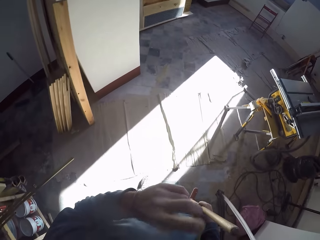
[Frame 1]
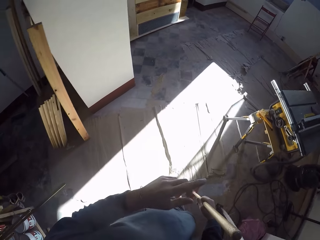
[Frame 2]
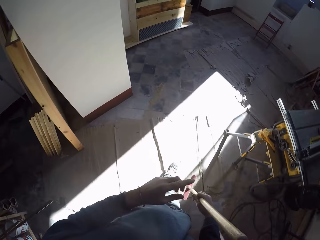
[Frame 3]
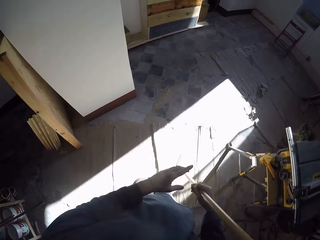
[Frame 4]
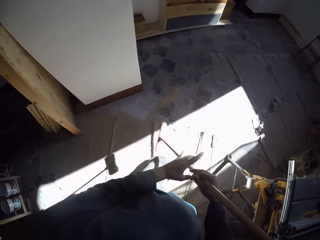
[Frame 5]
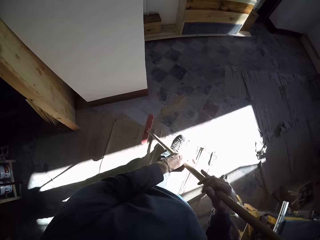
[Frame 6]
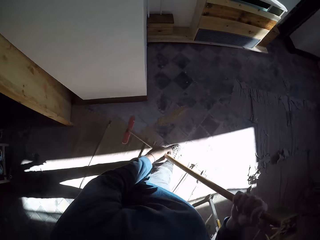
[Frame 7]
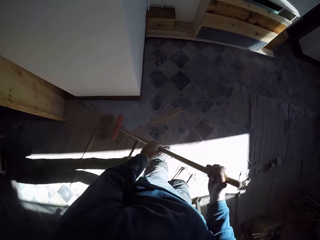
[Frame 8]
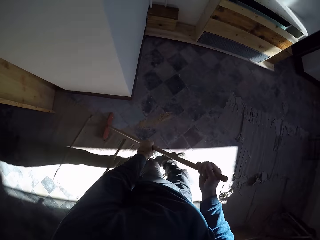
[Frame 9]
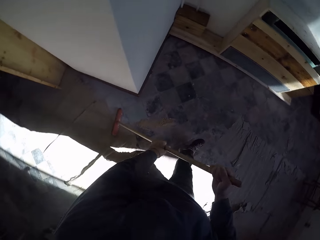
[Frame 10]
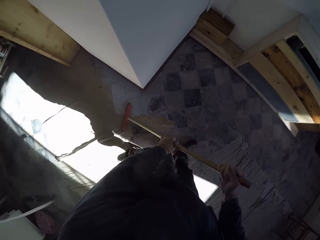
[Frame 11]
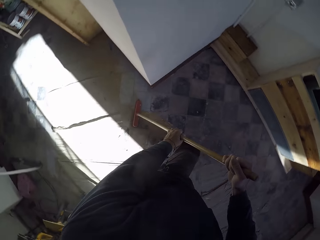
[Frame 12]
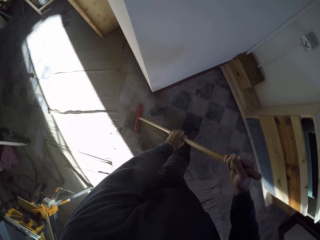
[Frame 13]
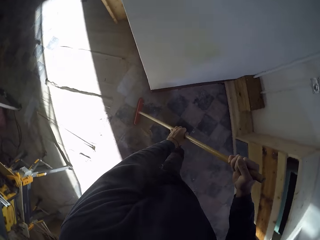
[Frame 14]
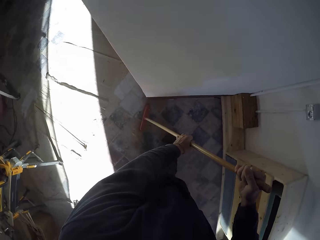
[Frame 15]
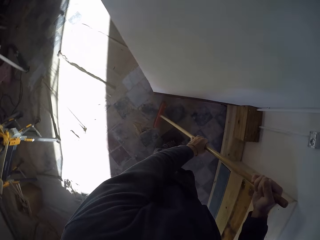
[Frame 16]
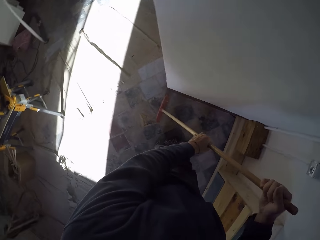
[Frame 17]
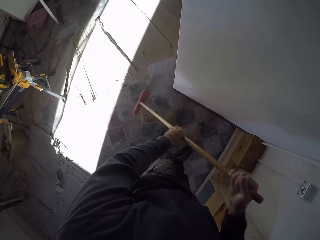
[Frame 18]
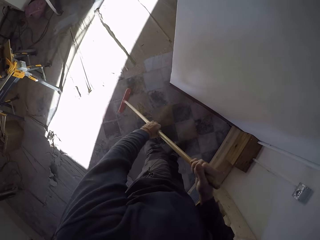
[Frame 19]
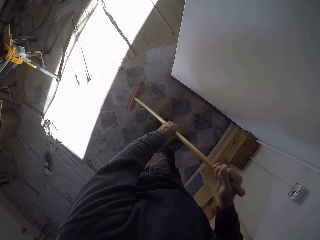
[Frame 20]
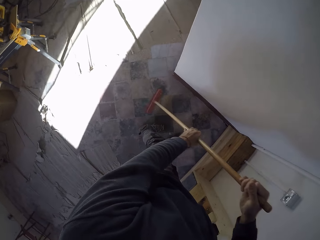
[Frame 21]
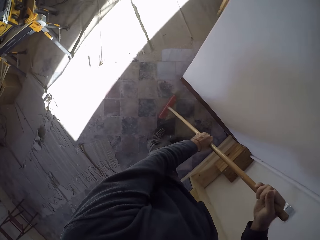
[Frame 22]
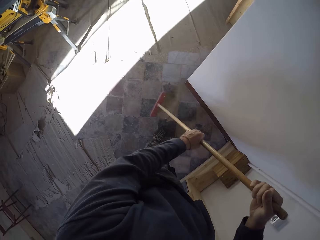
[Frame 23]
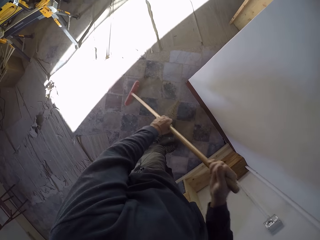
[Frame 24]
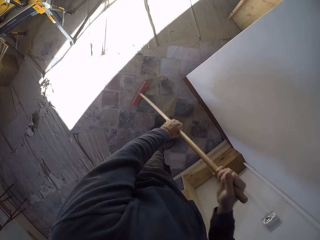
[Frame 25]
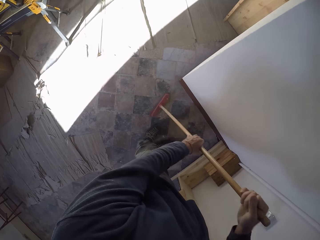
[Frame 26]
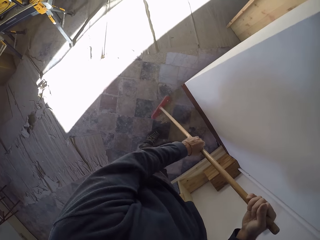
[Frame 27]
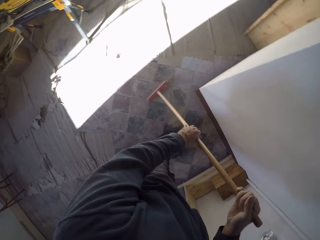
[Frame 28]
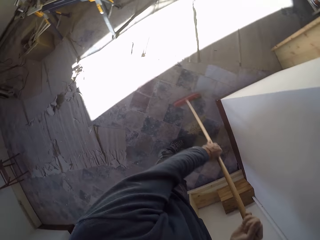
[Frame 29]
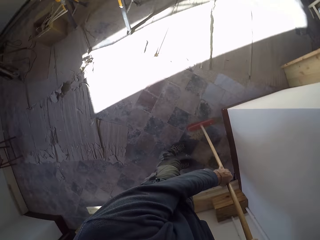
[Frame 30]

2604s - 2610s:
The camera wearer raises the left hand towards something. They withdraw the left hand from something. They hold the push broom with both hands. They sweep the floor.

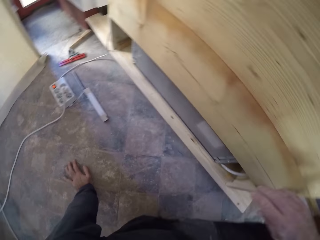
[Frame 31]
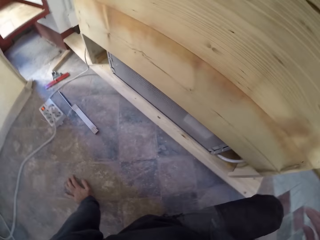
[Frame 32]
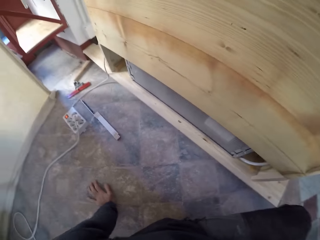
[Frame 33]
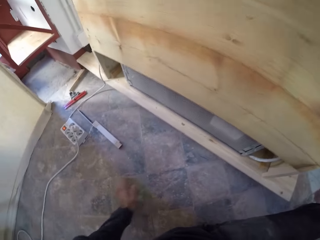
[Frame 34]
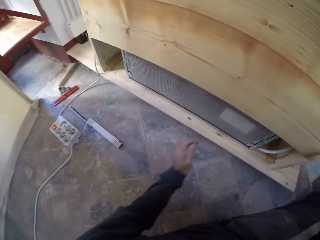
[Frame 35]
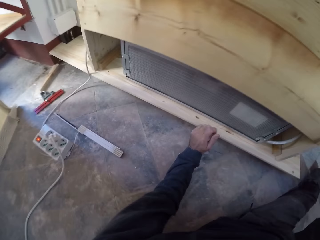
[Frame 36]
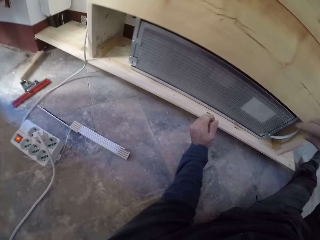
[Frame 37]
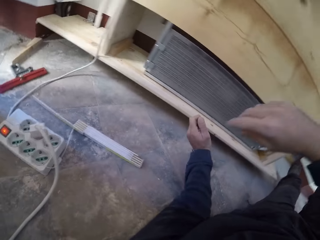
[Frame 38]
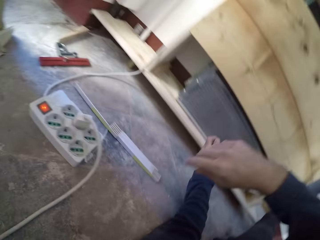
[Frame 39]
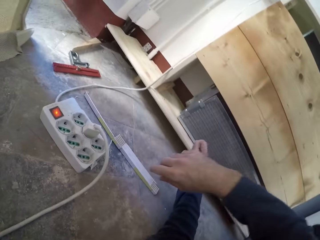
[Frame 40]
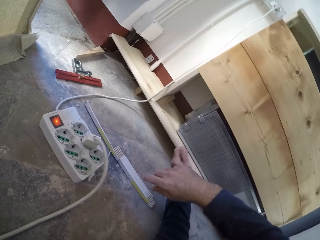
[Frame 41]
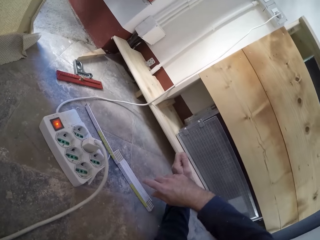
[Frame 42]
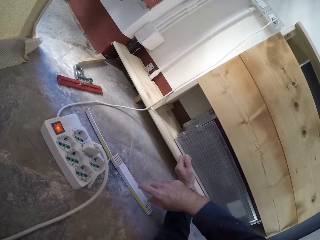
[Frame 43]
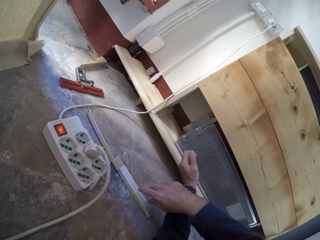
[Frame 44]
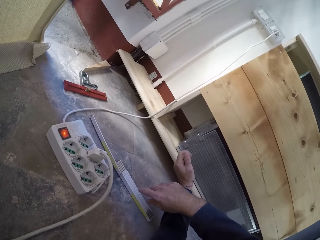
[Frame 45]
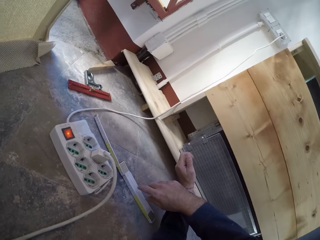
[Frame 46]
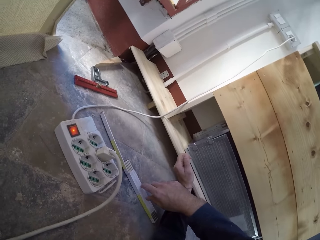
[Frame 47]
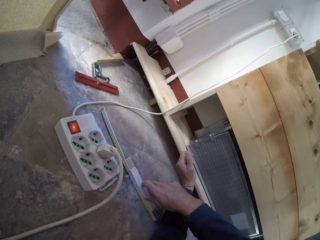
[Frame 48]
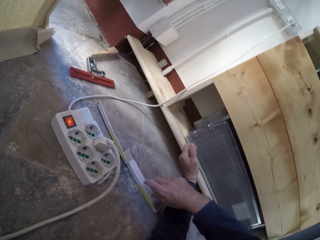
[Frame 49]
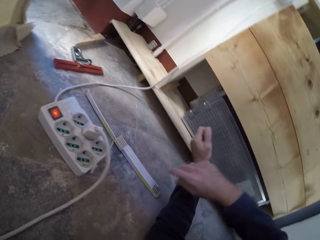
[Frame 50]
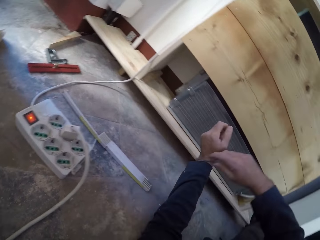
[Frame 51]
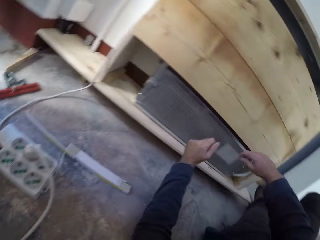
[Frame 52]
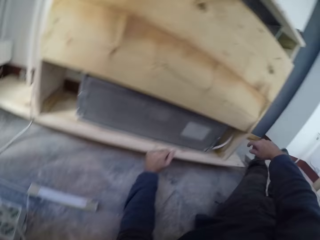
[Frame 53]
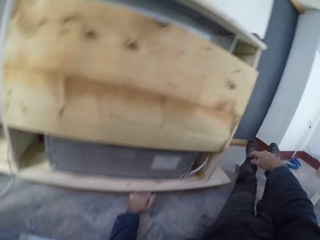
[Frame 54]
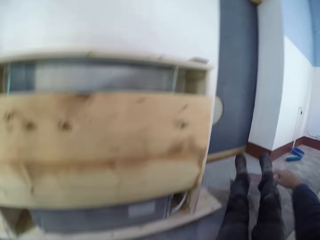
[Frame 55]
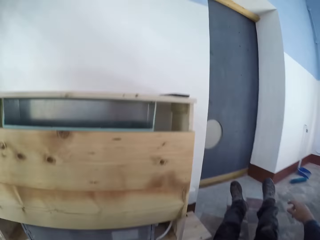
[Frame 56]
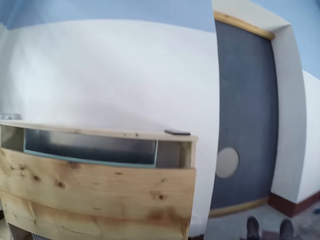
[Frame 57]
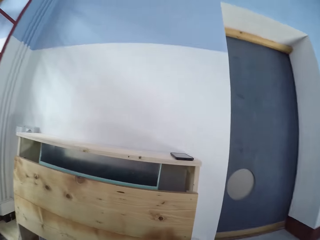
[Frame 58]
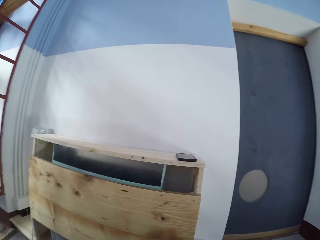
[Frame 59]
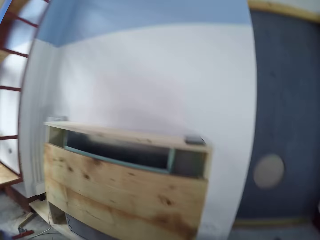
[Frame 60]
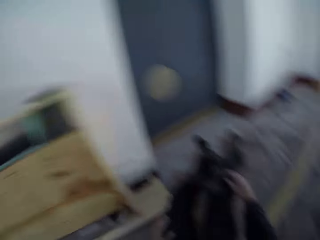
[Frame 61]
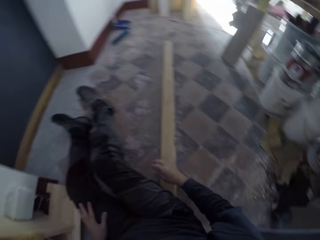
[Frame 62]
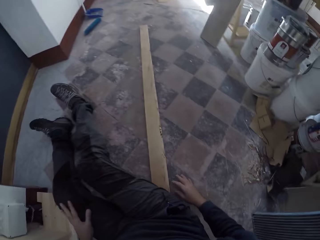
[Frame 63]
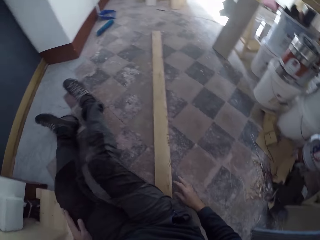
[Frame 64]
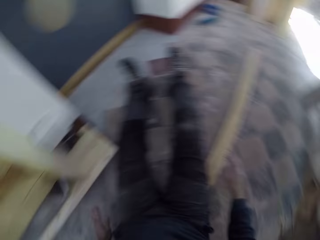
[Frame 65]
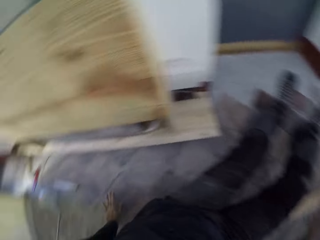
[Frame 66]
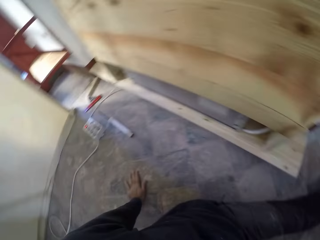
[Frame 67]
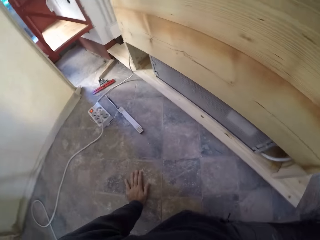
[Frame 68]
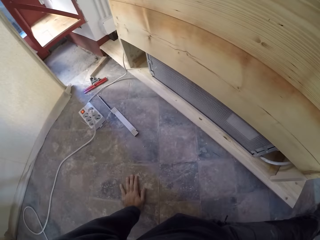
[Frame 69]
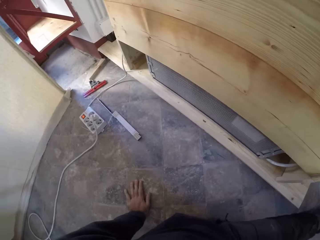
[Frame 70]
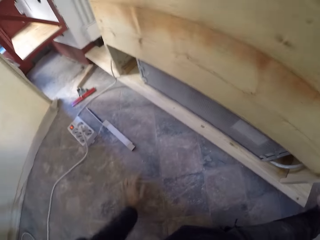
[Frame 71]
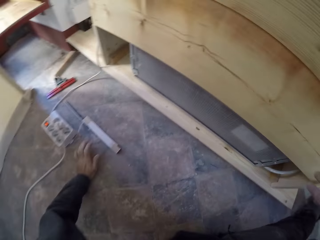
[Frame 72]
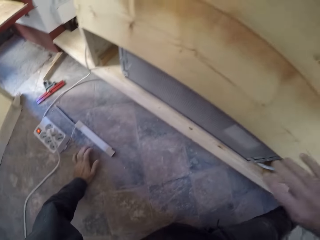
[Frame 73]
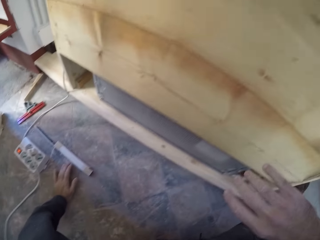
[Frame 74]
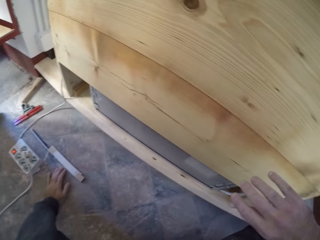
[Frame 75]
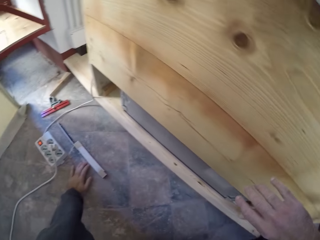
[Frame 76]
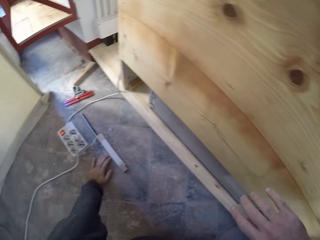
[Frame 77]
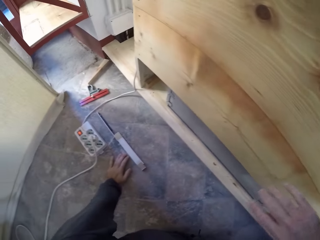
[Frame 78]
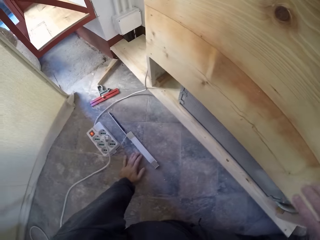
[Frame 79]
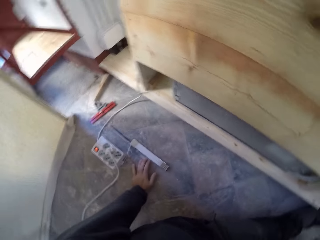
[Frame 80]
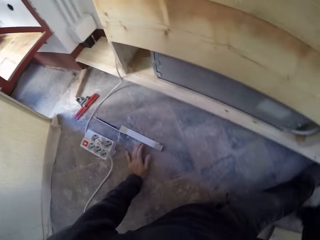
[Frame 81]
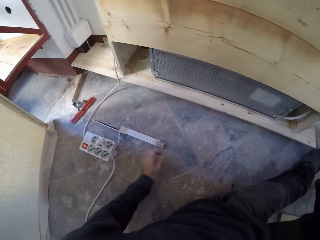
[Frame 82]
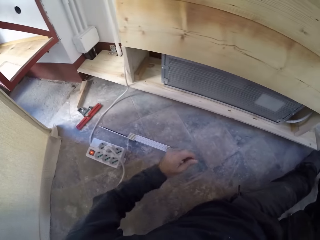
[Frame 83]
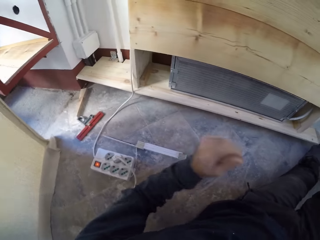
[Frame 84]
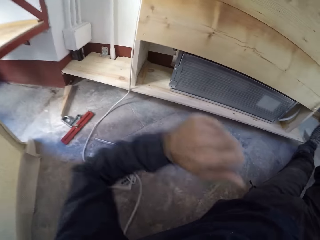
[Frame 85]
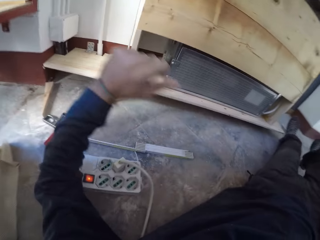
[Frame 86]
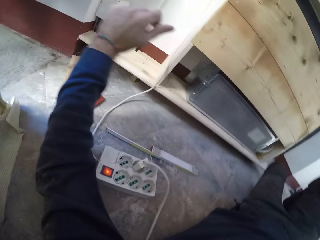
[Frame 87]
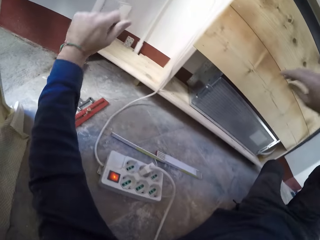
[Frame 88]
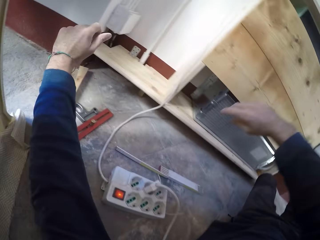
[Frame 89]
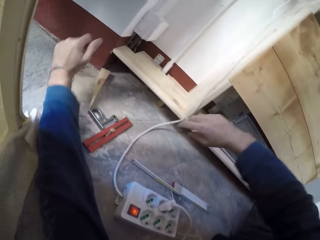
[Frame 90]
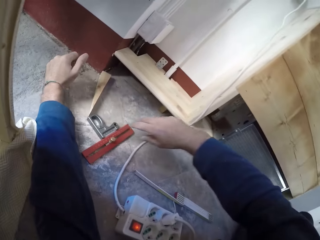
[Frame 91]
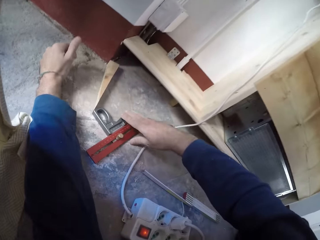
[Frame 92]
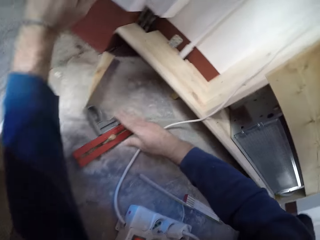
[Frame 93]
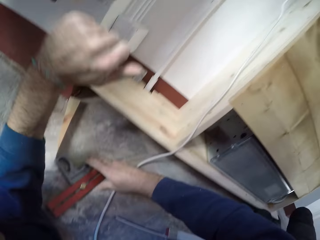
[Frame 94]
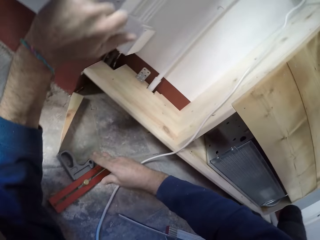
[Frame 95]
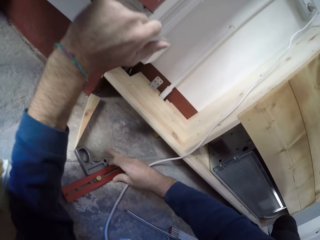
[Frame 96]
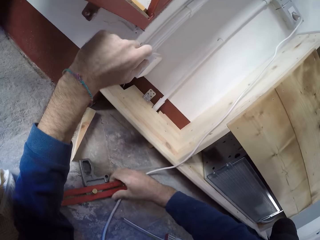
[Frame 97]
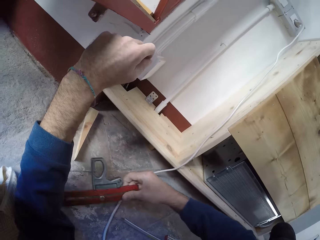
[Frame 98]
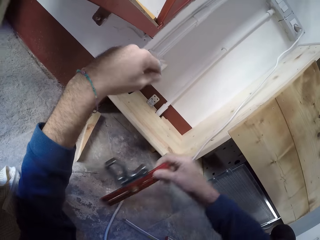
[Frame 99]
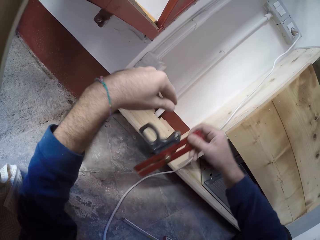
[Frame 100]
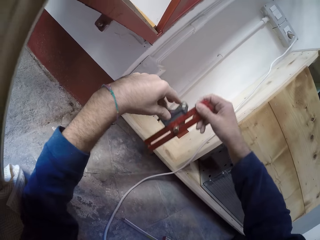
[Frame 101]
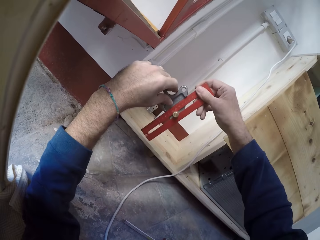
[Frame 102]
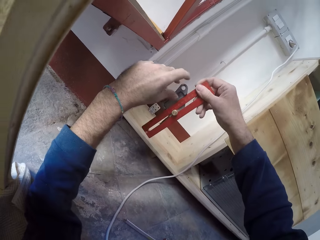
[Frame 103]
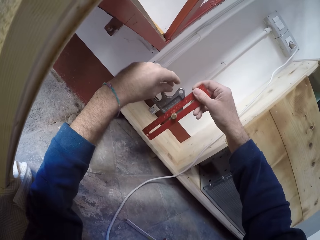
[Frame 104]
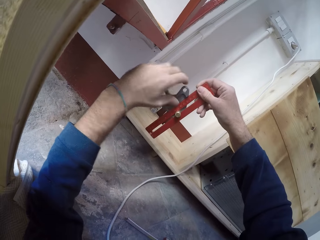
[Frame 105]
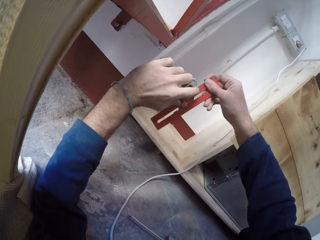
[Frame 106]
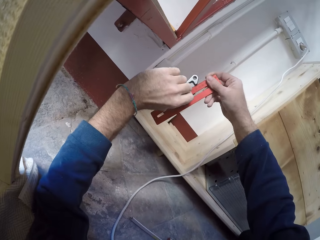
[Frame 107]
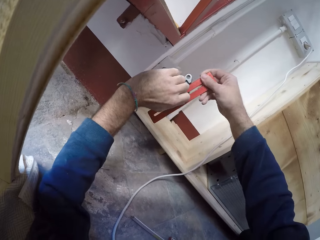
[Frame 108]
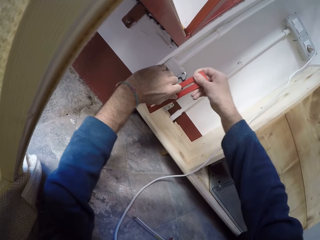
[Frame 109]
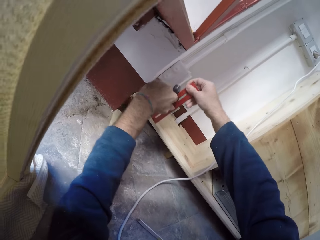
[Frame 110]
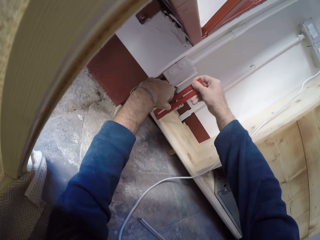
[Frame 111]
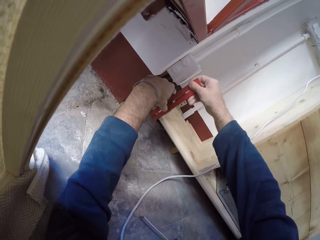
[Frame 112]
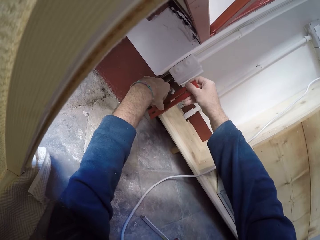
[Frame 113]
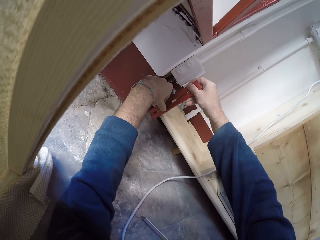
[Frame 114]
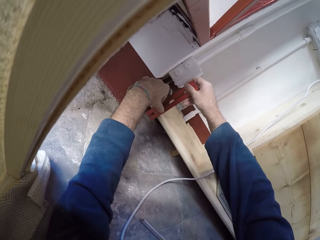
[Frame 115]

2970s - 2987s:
The camera wearer sits down on the floor. He rests his left hand on the floor. He lies down on the floor. He picks up the combination square on the floor with his right hand. He measures. He adjusts the combination square with his left hand.
